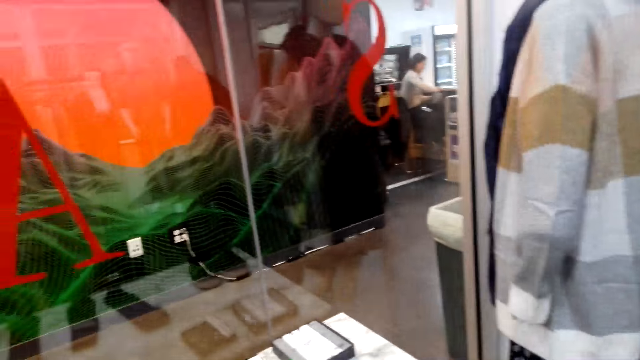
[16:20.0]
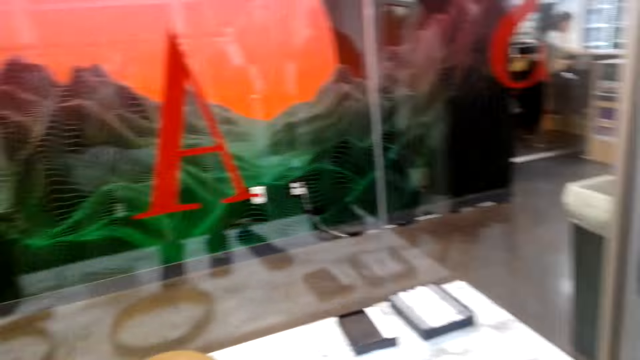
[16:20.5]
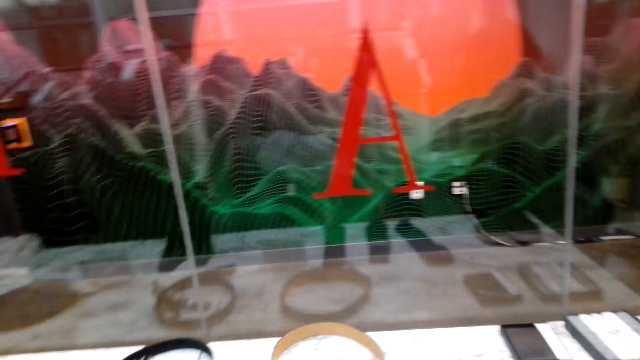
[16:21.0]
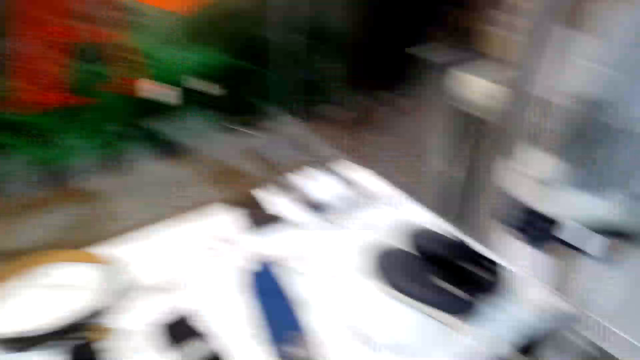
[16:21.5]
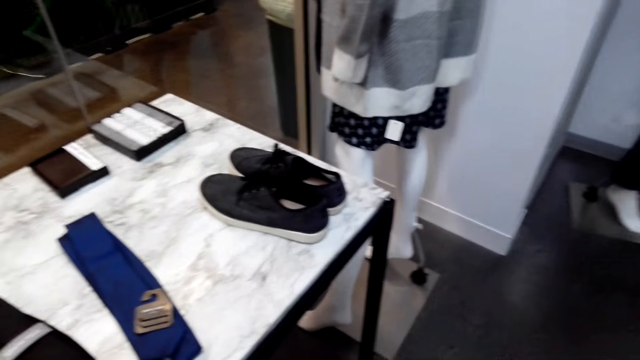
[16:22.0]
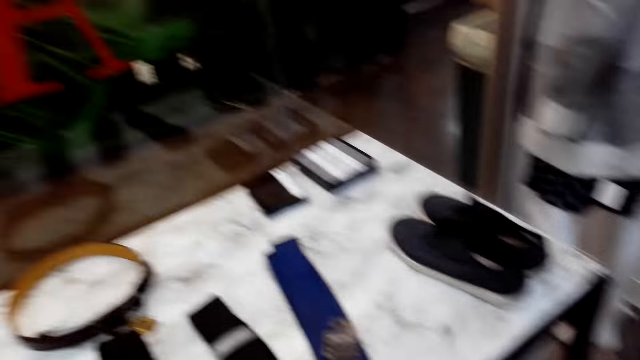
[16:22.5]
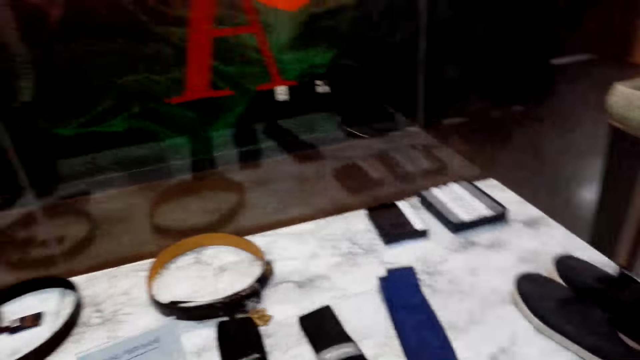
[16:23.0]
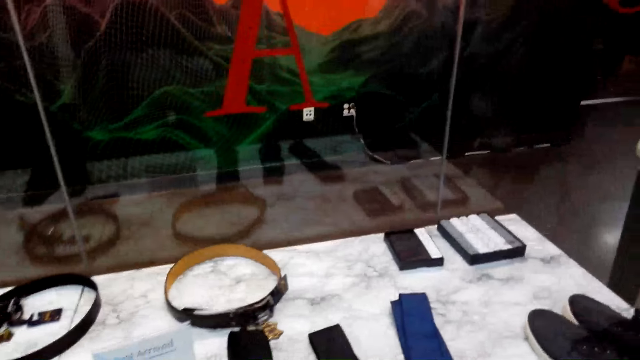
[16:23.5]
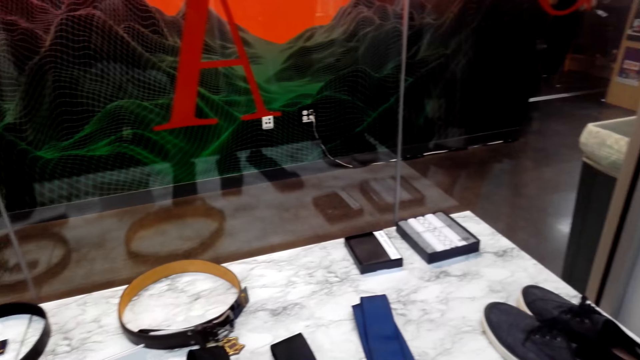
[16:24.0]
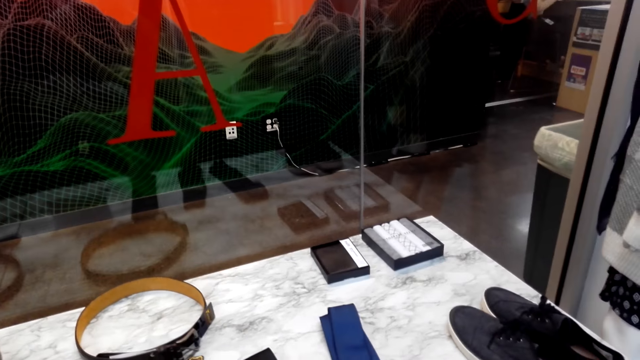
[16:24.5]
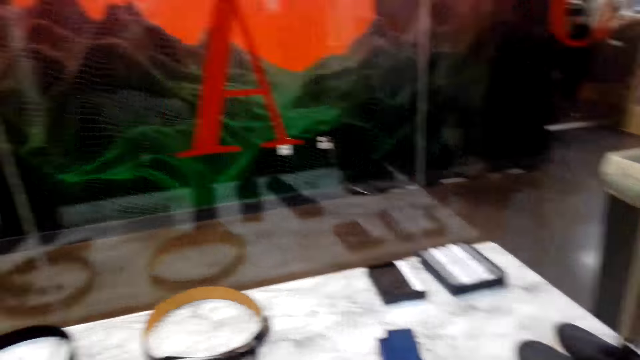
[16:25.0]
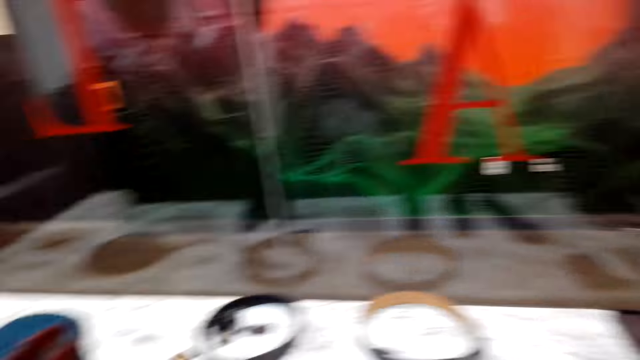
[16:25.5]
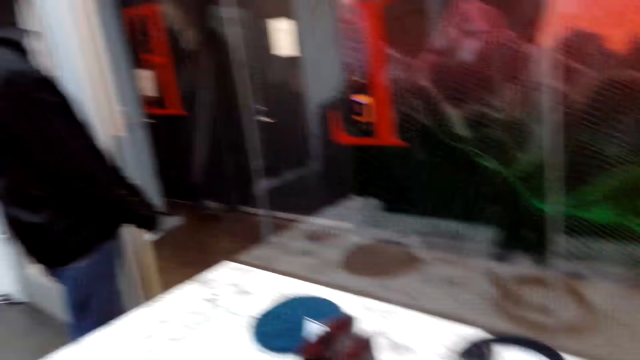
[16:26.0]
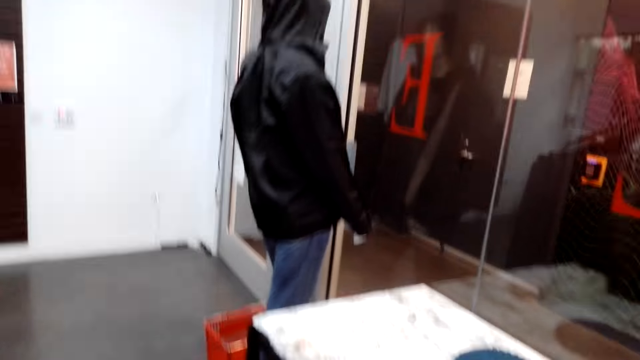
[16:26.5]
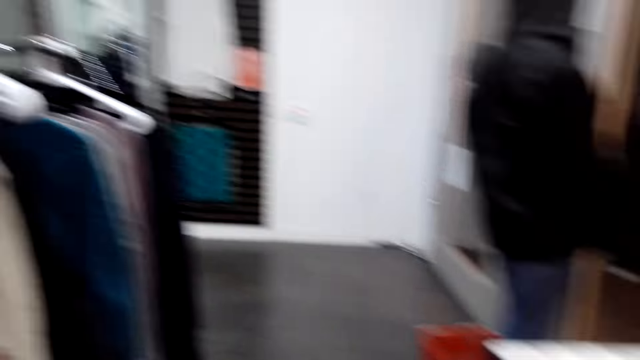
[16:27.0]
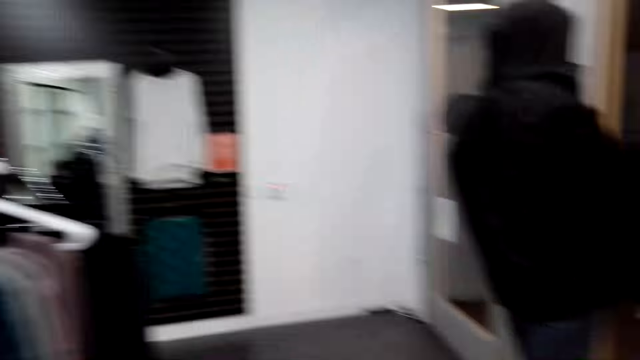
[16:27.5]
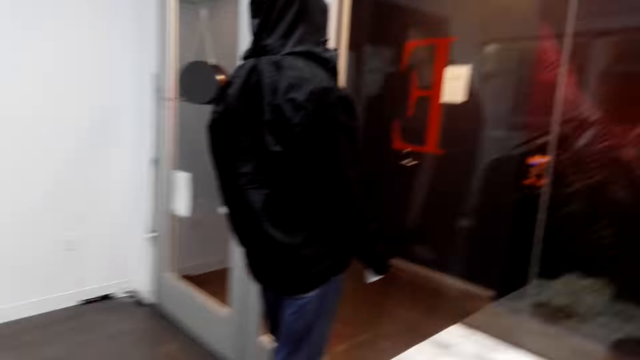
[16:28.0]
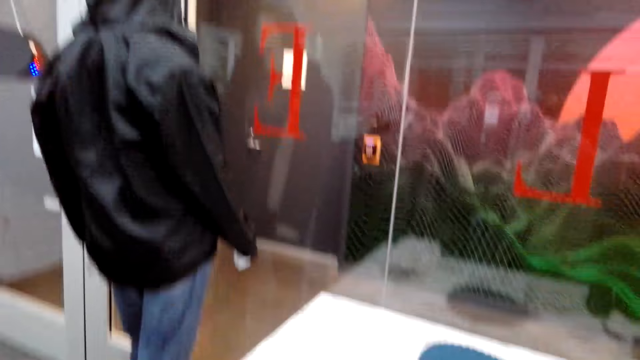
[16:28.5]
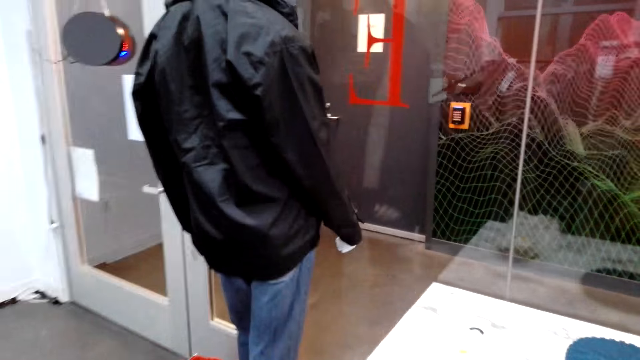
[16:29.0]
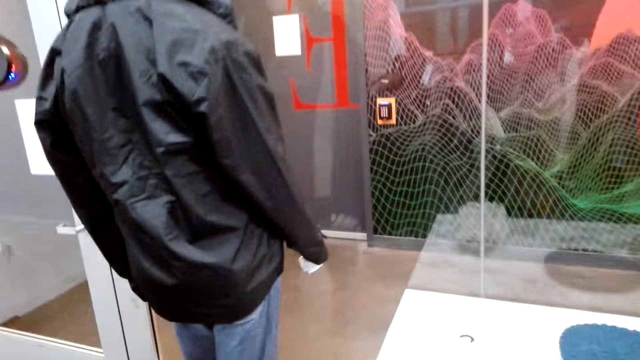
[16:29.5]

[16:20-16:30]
The camera wearer looks around.

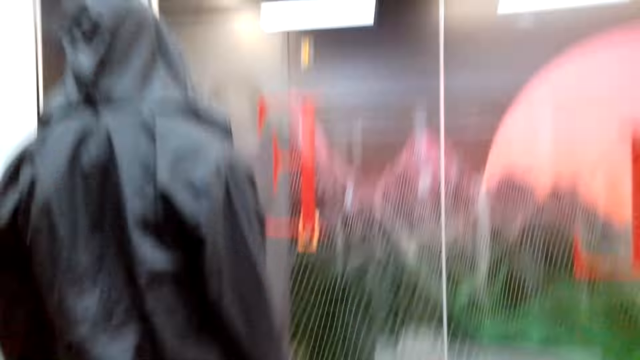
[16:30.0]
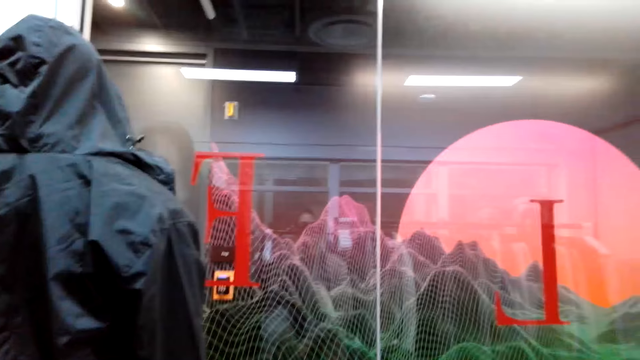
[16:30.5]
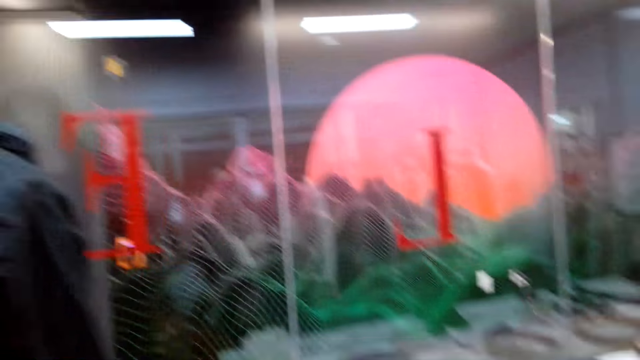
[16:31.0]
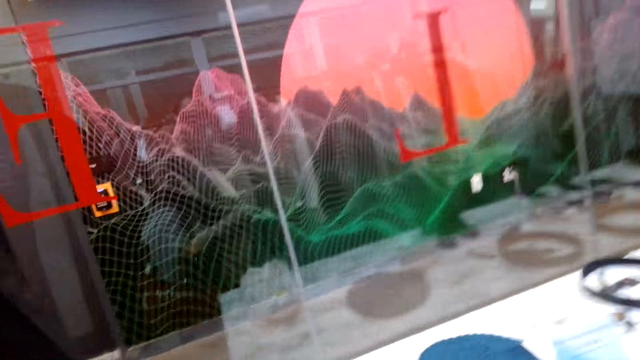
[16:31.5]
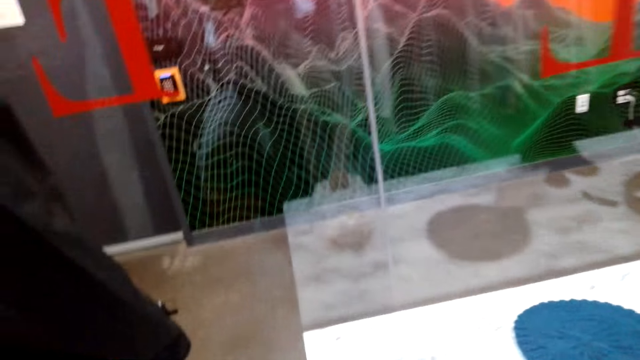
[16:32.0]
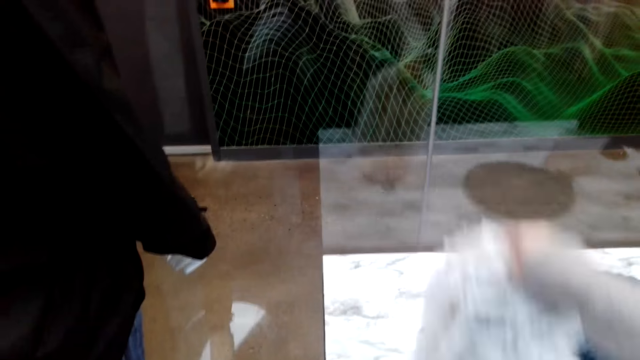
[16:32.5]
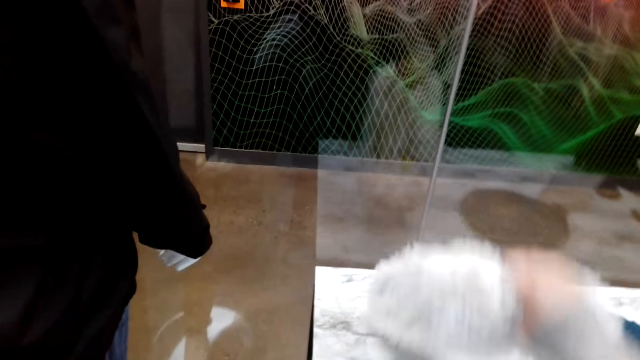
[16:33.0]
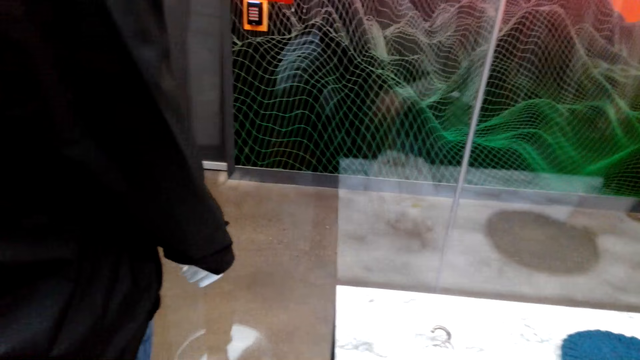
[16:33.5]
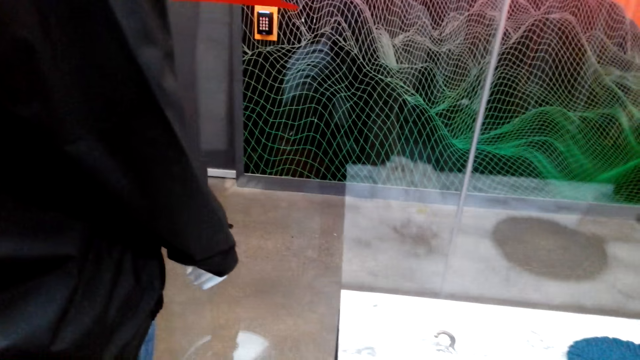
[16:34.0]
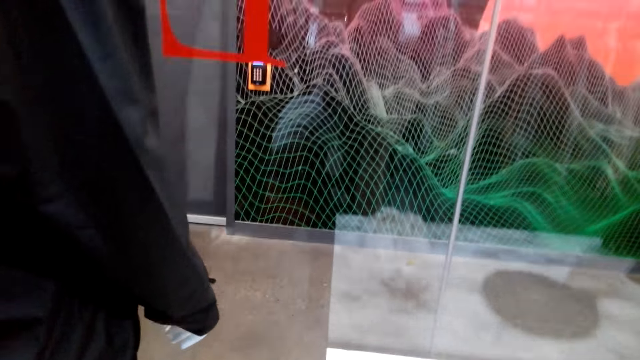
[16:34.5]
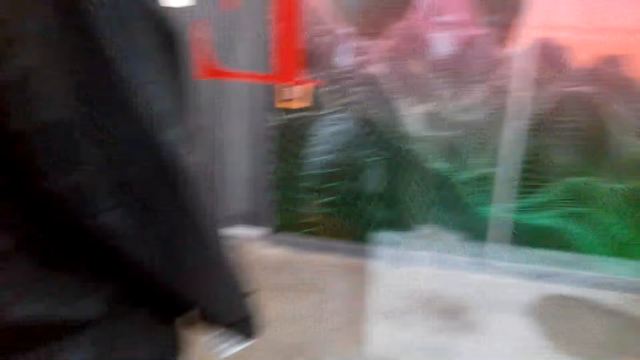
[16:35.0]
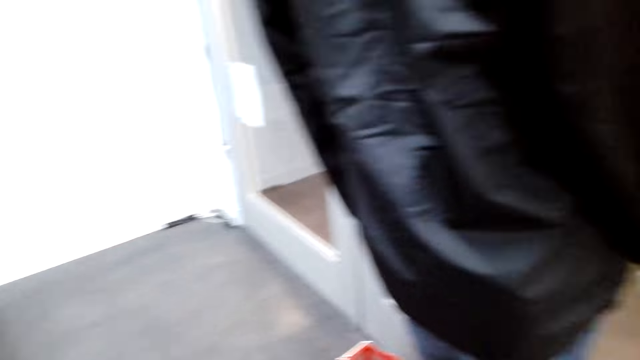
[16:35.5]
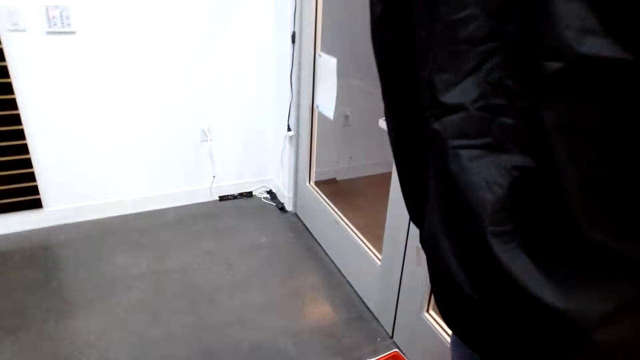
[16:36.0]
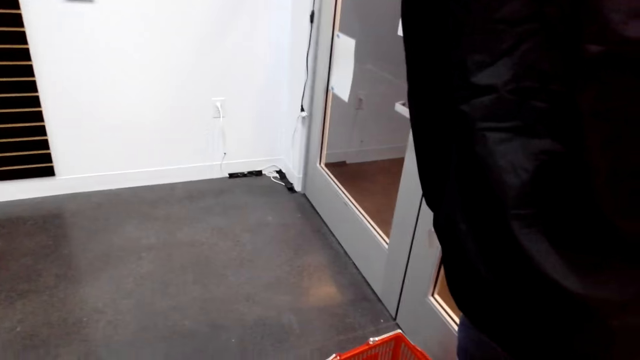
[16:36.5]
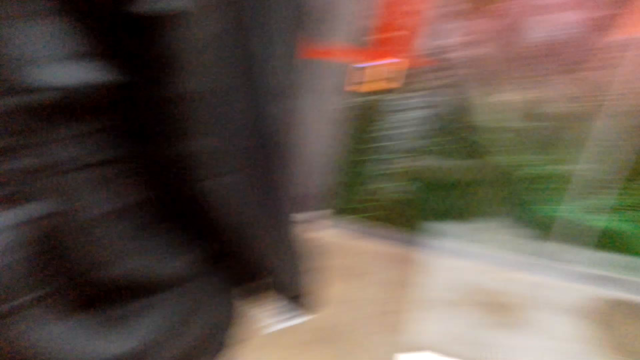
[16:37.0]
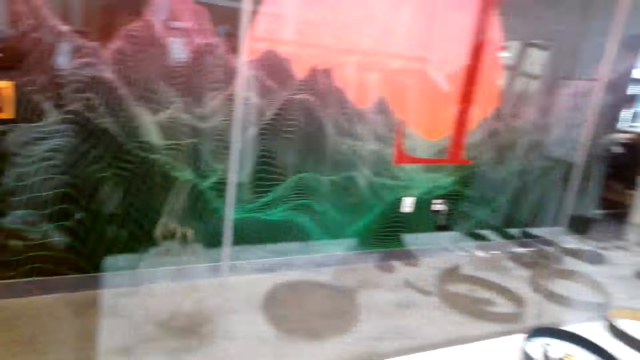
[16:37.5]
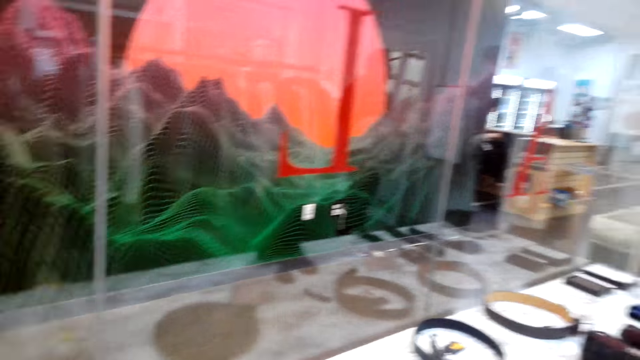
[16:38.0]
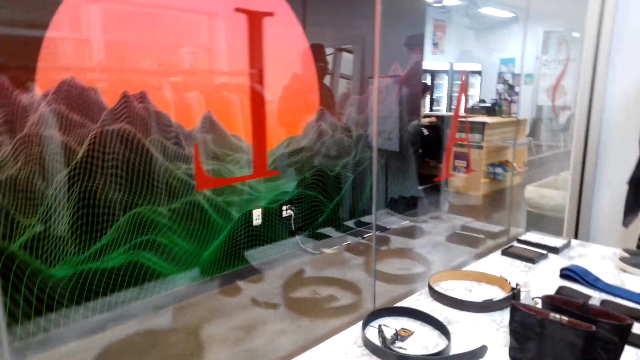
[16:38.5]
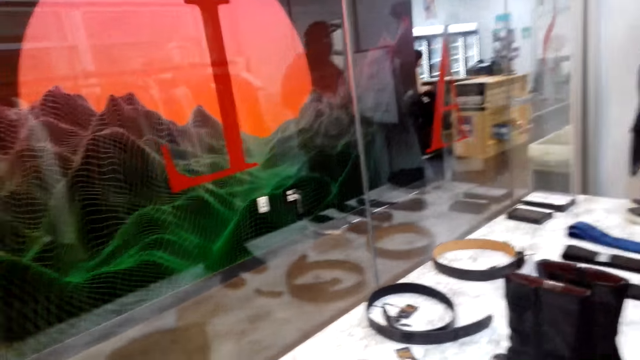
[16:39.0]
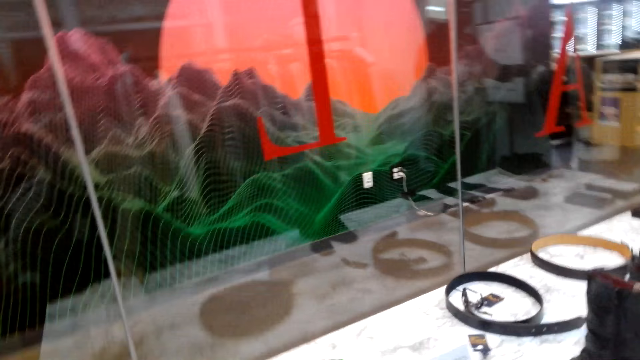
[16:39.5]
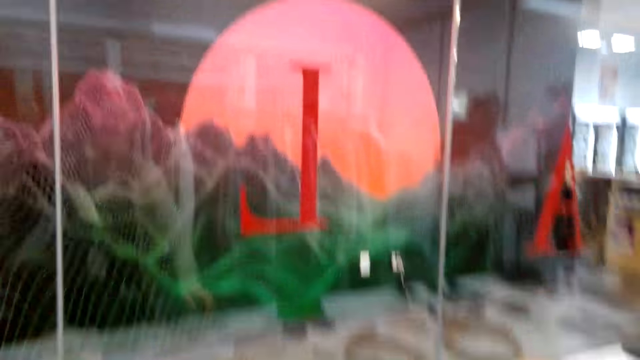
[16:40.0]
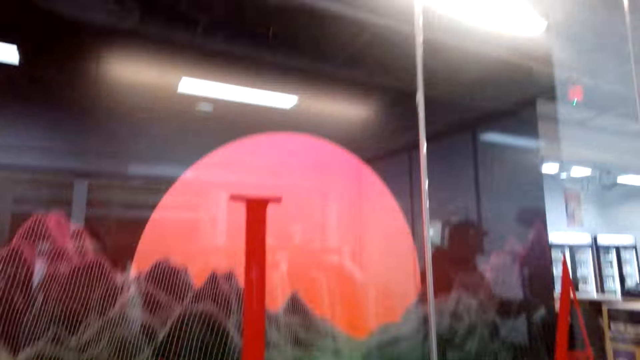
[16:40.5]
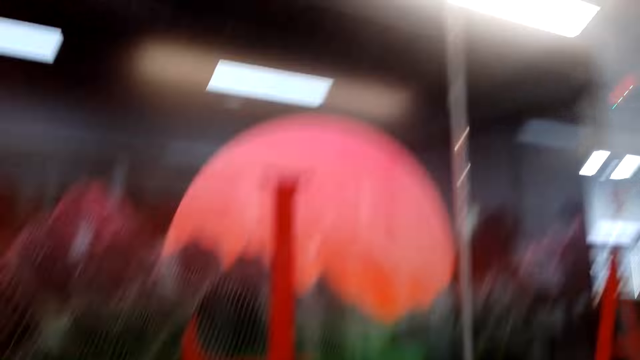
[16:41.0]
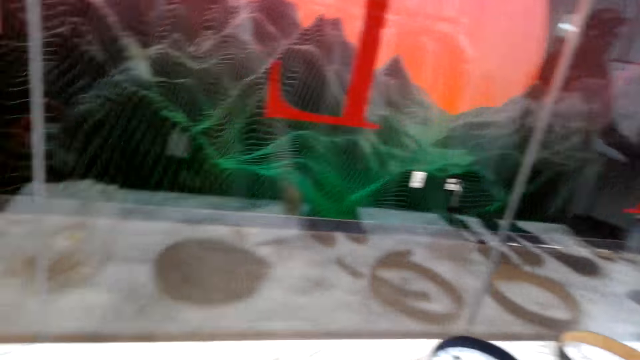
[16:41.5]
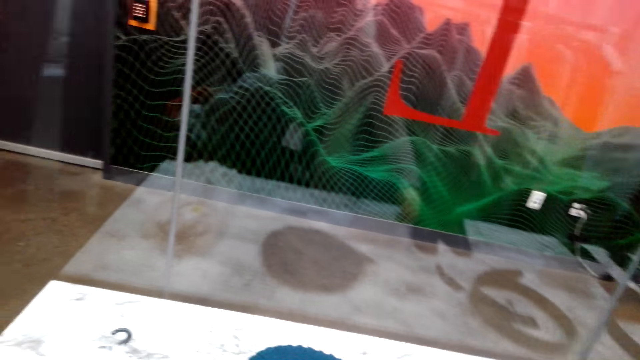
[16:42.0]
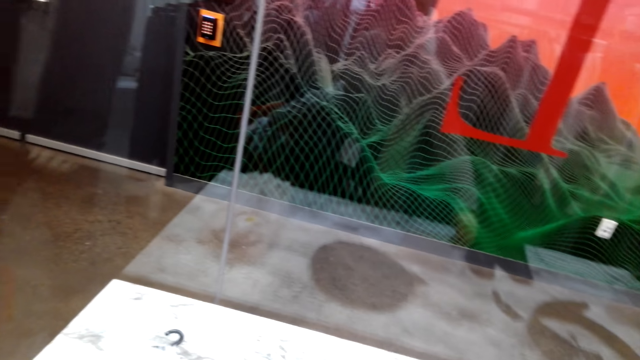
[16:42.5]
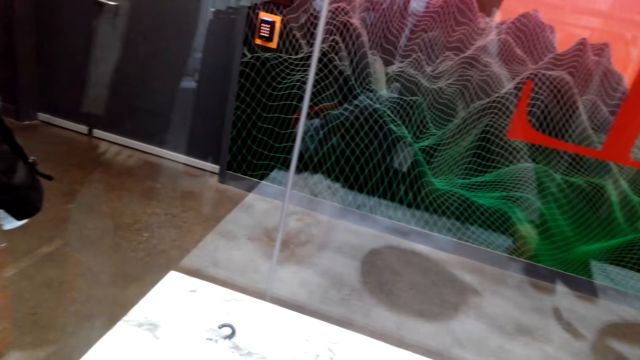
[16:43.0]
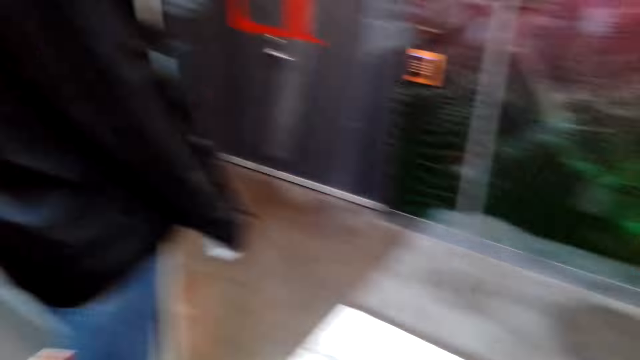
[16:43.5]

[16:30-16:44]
The camera wearer lifts the scarf. They look around.
